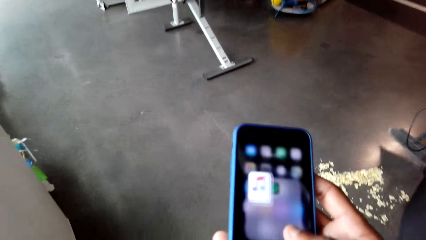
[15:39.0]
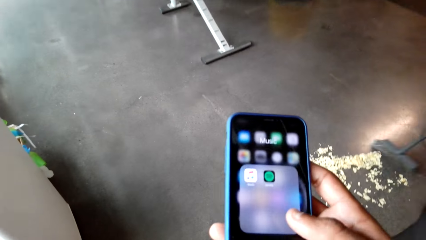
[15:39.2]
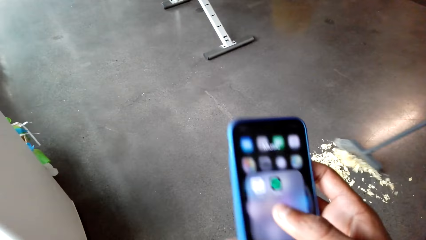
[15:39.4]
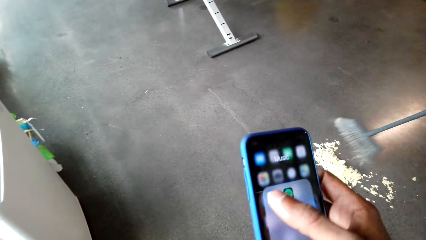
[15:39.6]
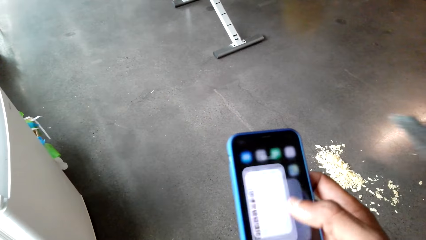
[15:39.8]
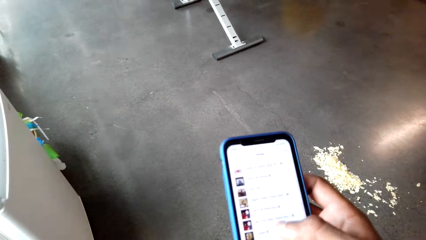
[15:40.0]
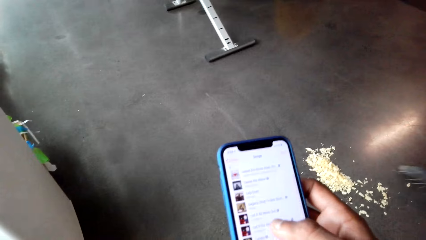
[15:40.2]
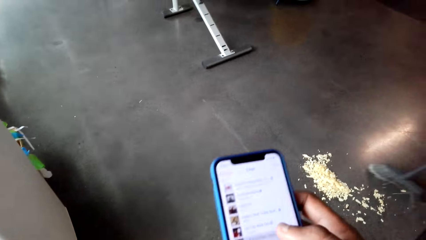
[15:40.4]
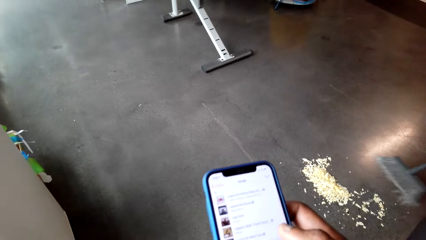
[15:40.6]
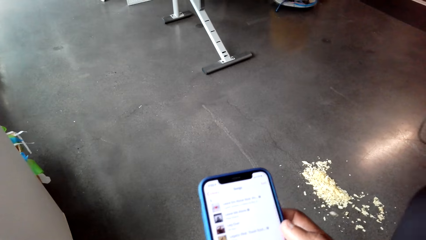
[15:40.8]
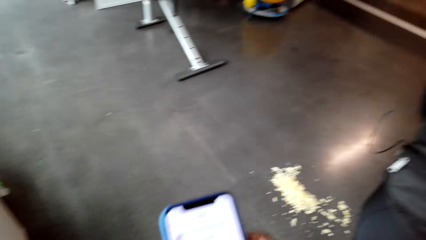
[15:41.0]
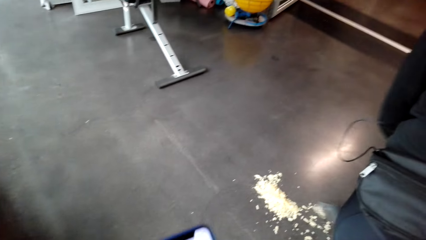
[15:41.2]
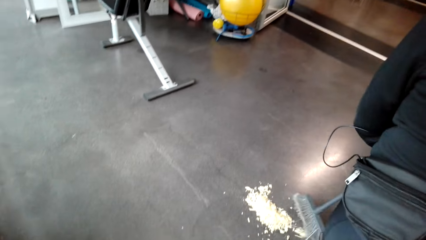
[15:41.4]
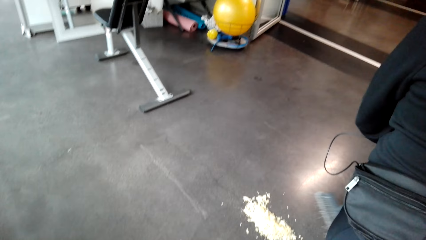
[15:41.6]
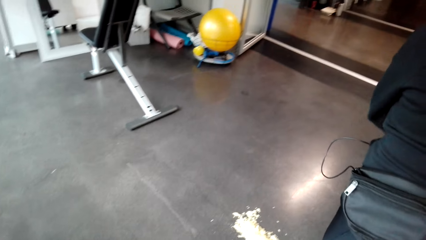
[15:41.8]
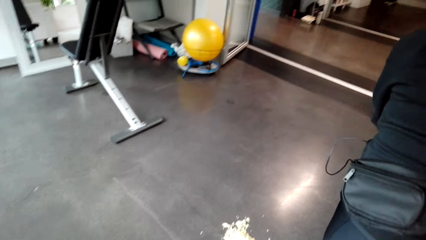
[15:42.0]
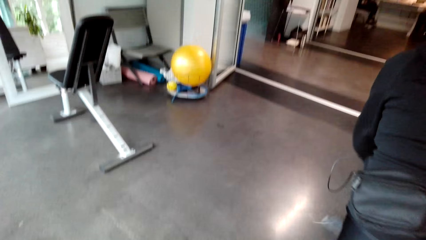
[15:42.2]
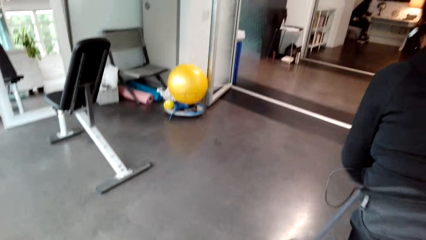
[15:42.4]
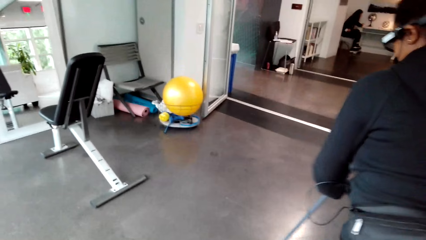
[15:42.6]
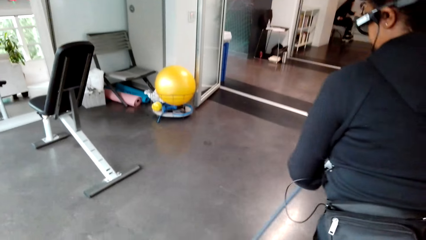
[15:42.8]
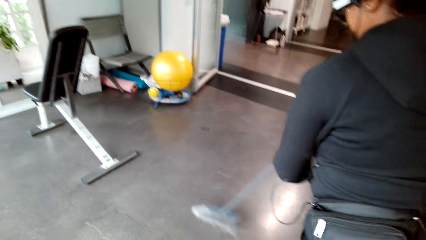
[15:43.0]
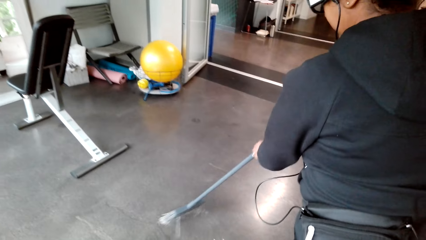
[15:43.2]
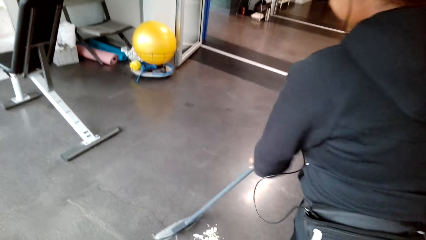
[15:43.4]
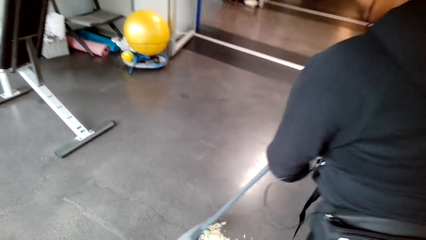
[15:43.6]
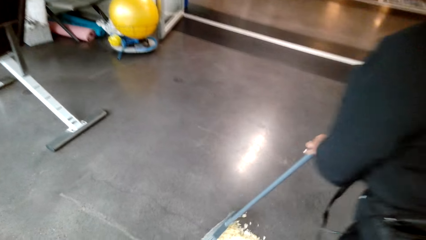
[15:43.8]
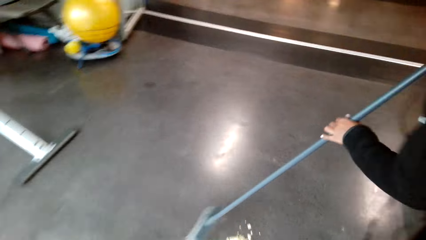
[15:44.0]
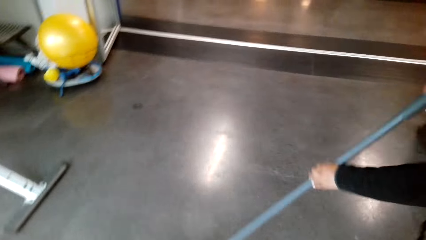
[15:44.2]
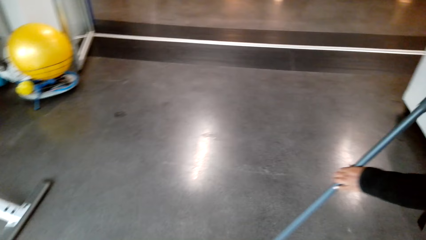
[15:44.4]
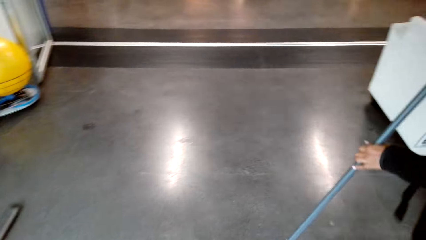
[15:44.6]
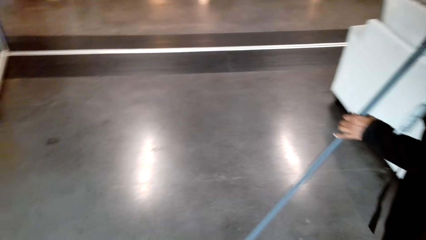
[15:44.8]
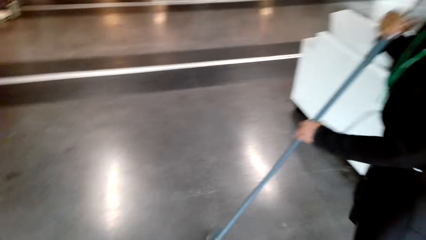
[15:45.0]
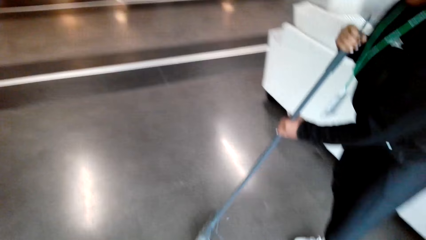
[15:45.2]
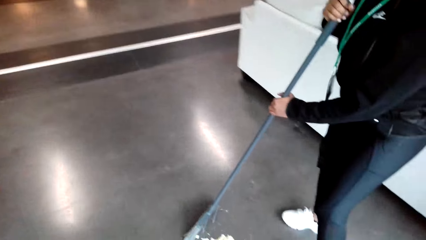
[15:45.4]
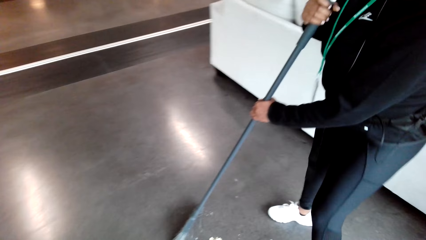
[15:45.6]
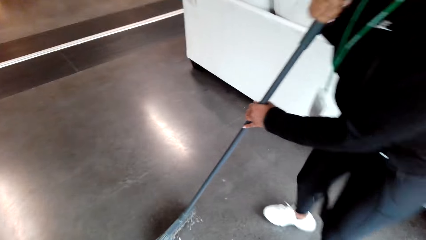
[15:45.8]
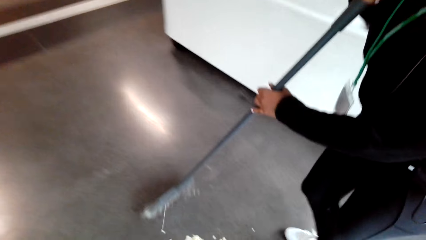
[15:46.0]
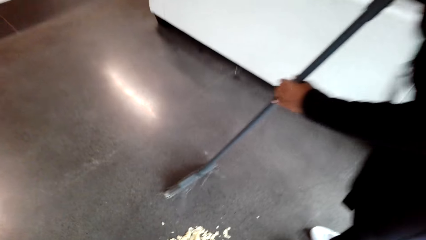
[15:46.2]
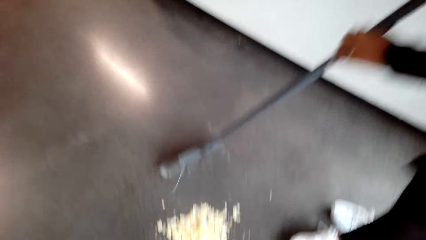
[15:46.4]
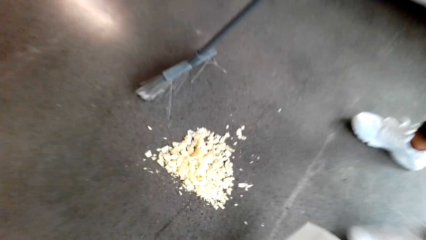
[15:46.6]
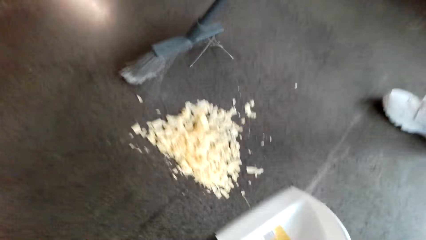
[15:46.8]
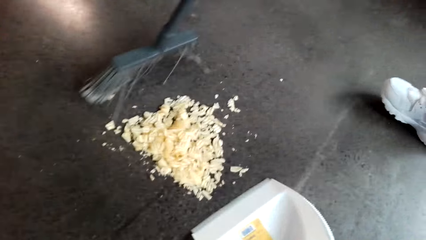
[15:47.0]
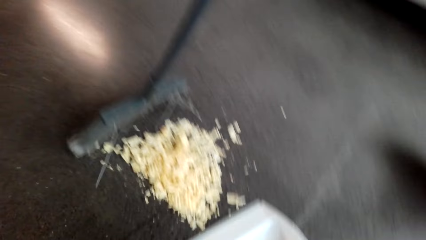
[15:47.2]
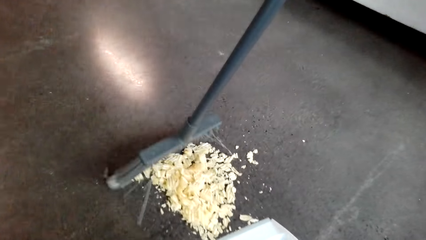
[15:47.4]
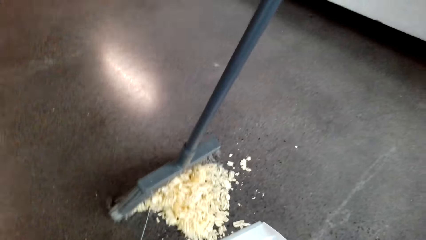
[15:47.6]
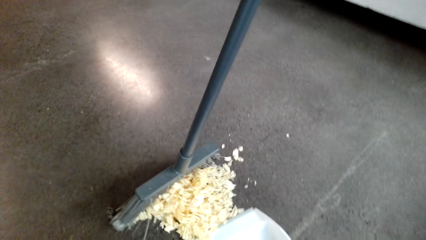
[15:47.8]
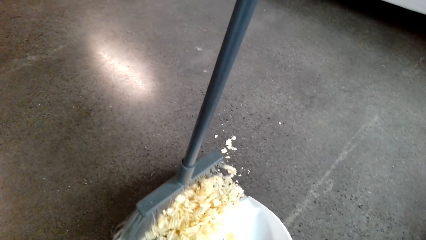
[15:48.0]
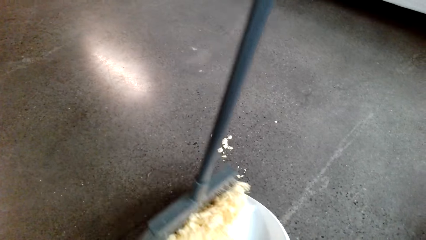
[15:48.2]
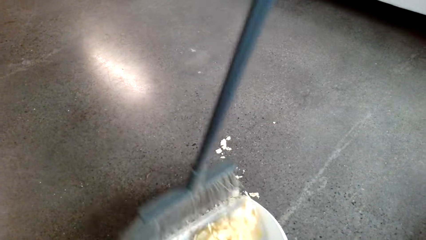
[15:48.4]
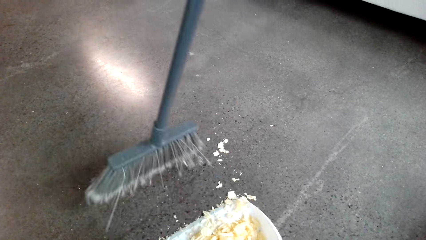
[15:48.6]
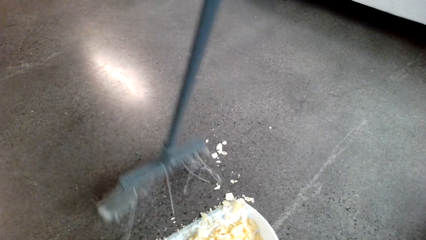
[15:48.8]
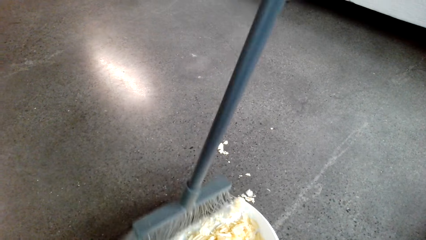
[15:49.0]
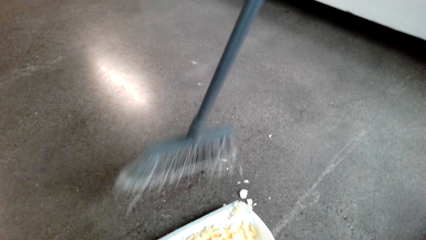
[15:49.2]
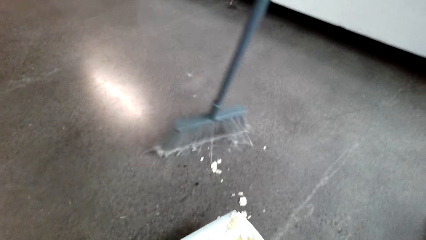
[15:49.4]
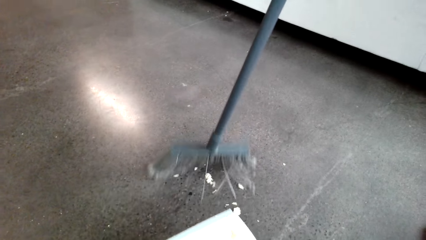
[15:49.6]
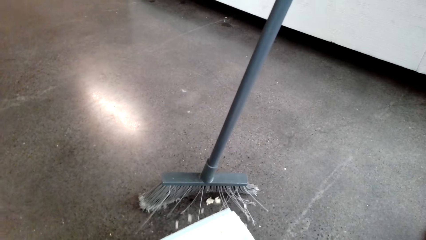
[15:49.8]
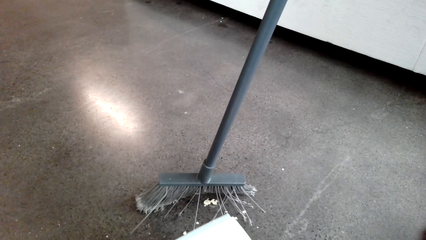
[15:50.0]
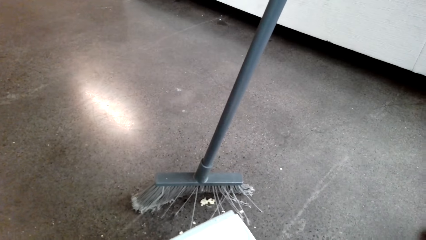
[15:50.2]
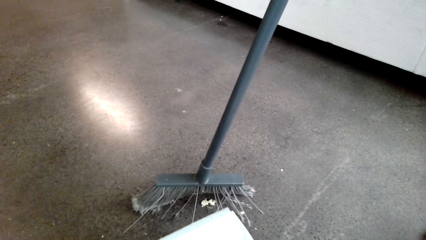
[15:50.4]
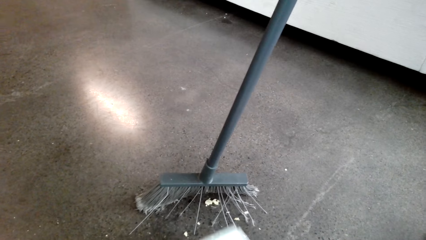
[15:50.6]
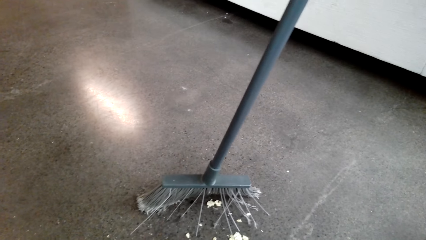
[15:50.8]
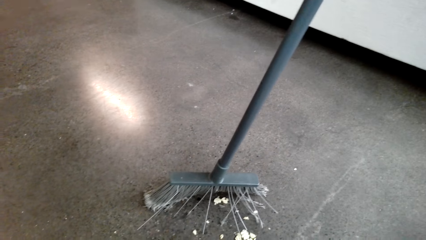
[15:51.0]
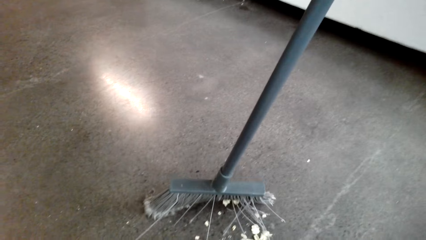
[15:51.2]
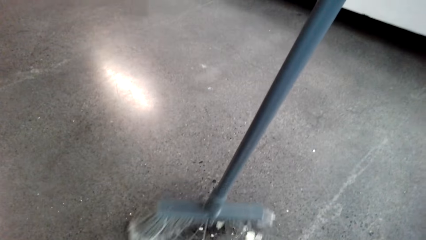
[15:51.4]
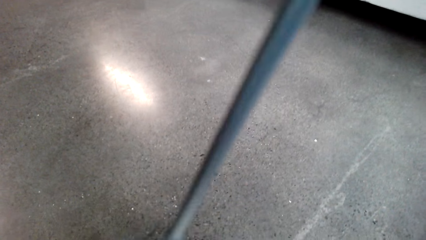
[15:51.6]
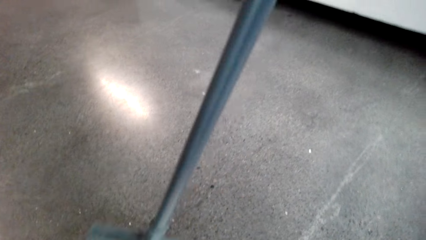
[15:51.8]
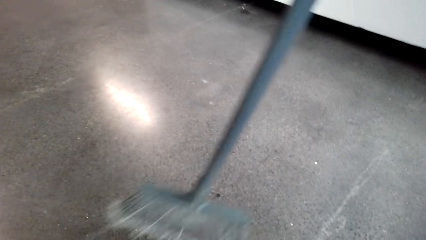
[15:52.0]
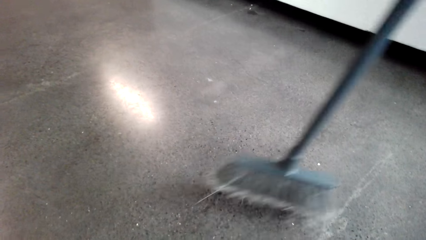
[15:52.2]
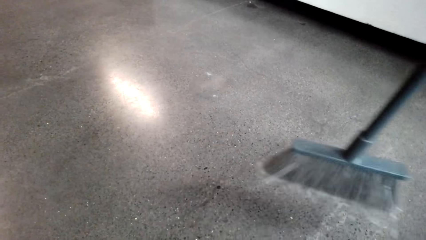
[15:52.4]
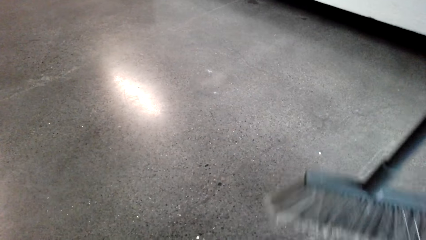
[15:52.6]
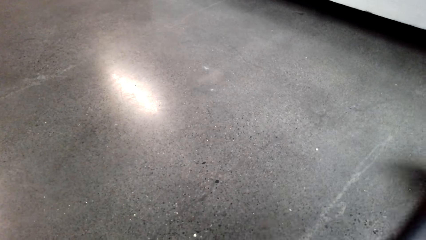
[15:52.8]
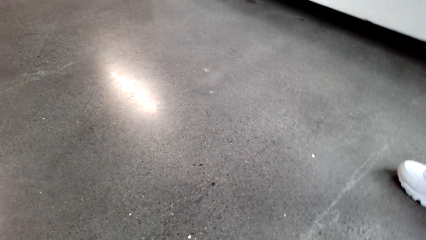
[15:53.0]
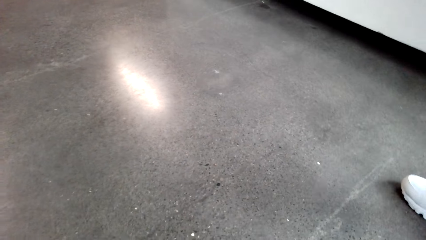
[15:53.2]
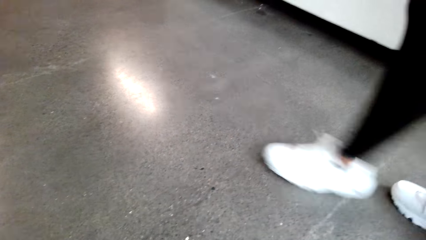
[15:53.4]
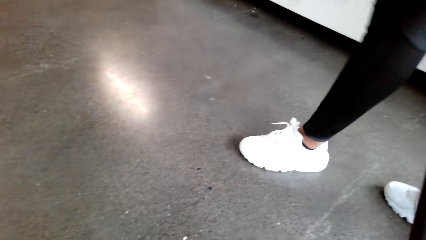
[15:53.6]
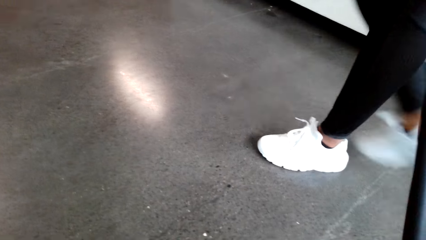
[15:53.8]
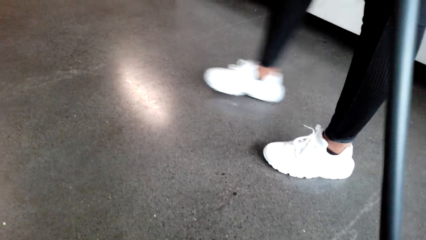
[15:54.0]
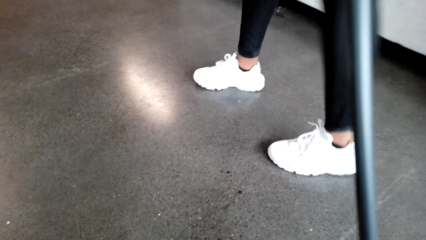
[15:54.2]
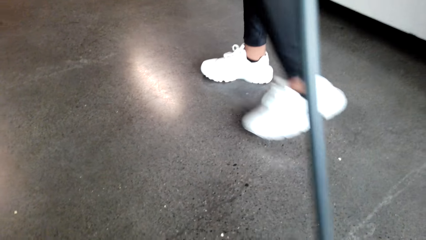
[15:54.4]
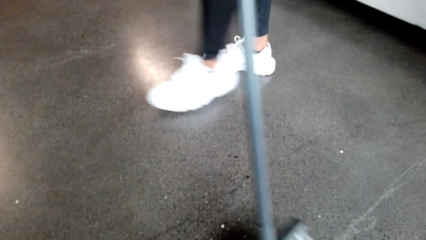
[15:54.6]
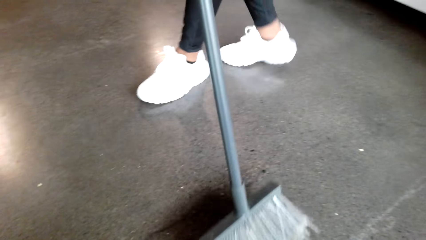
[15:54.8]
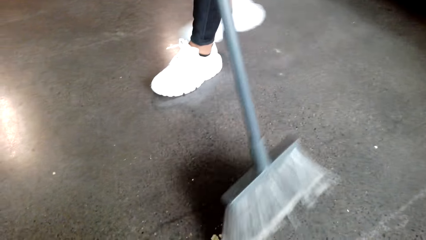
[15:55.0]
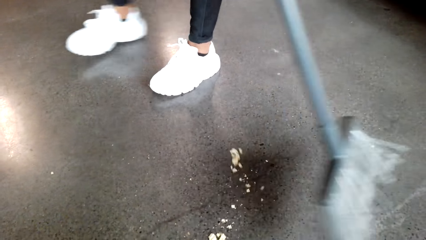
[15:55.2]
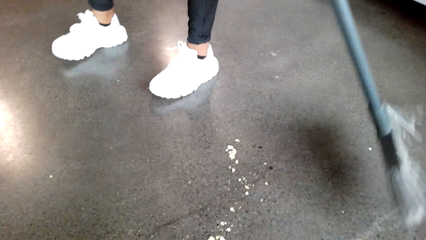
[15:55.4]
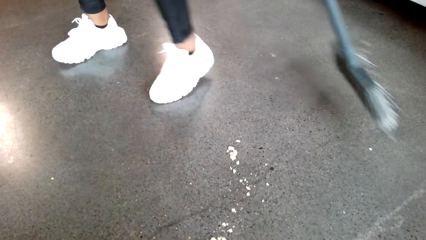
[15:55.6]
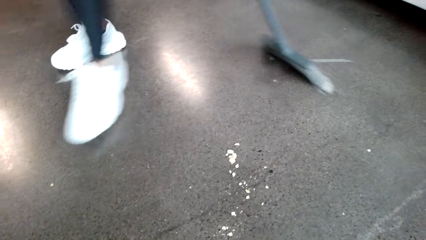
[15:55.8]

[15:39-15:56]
The camera wearer puts the dustpan to pick particles from the floor. They hold the dustpan for a woman. The woman pushes the litter in the dustpan.
